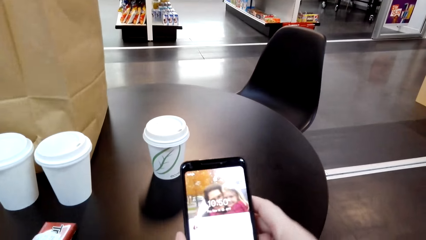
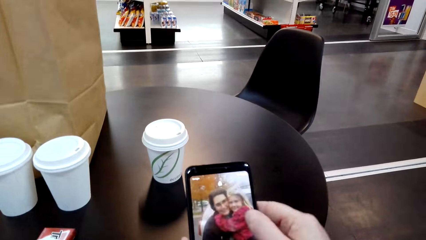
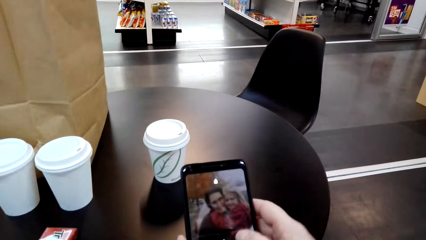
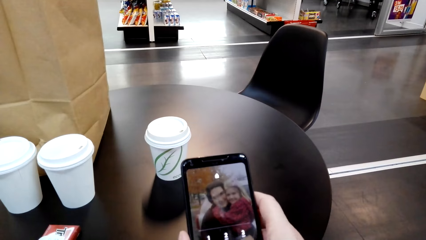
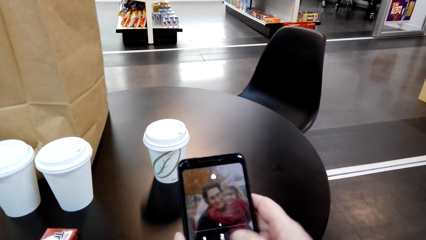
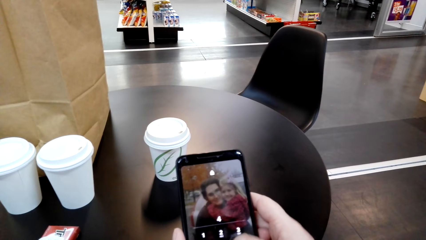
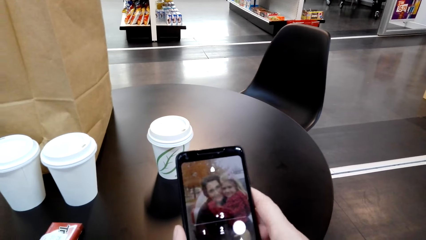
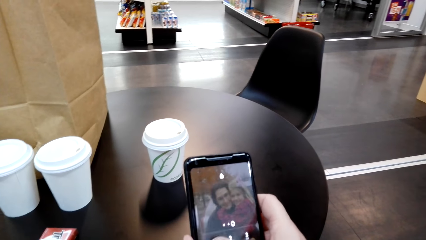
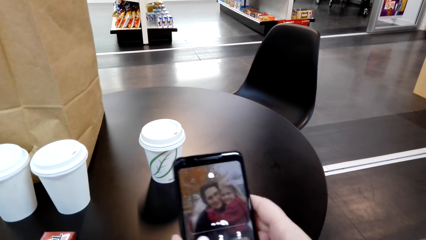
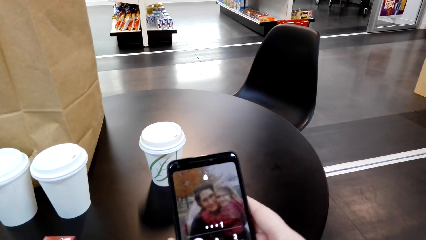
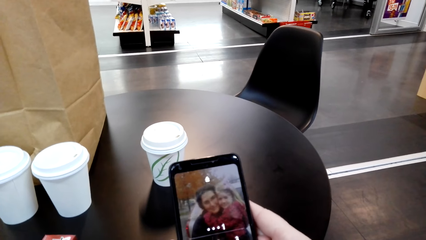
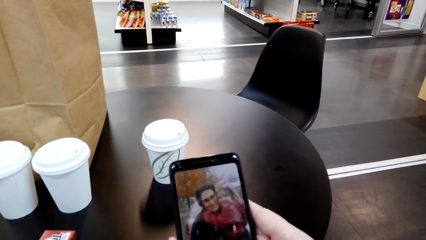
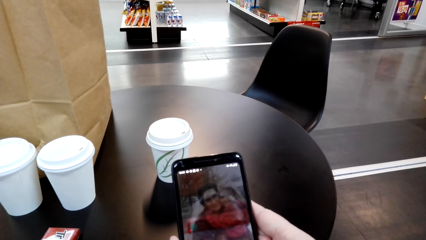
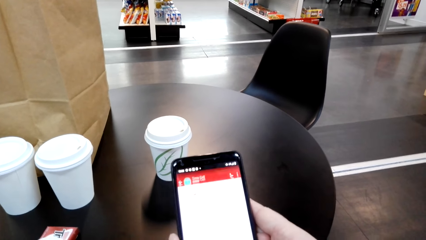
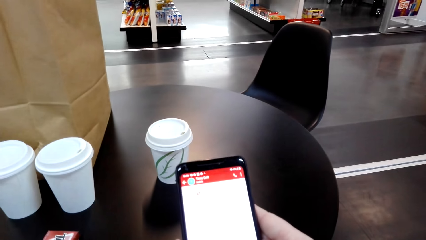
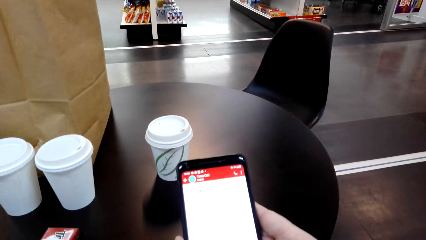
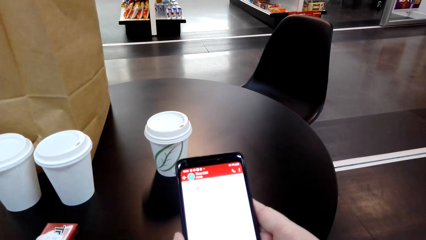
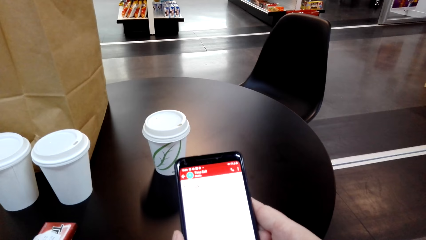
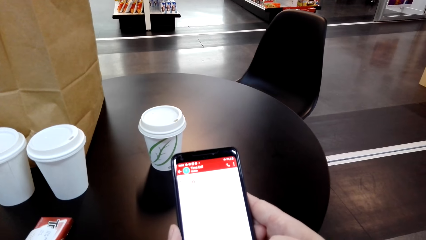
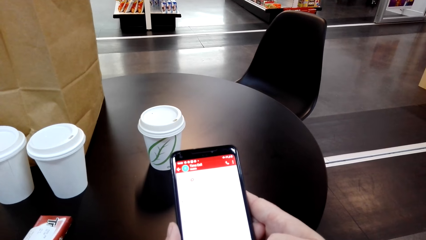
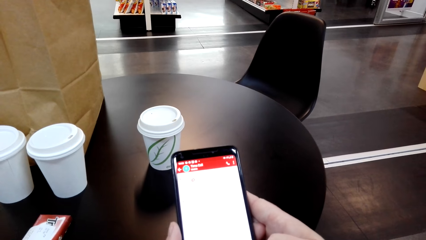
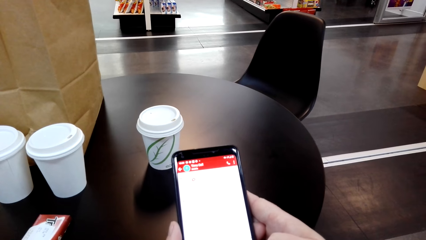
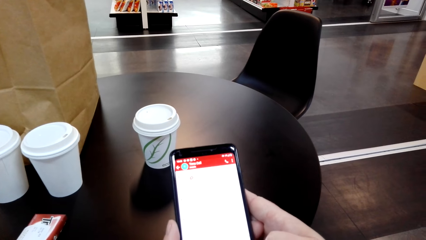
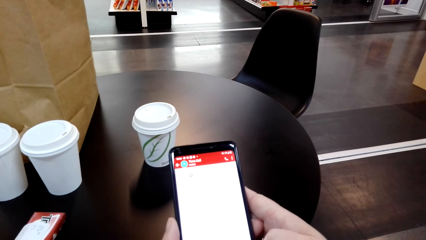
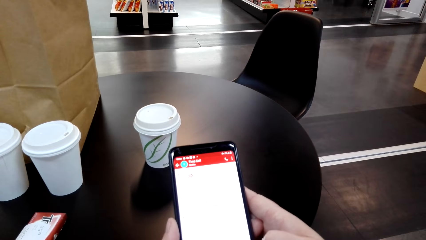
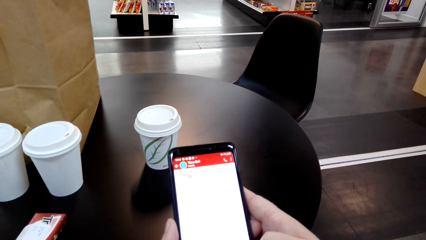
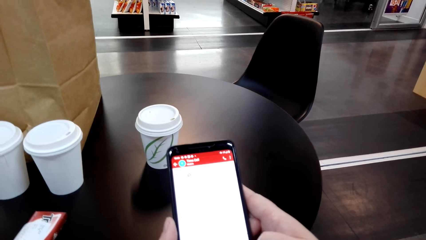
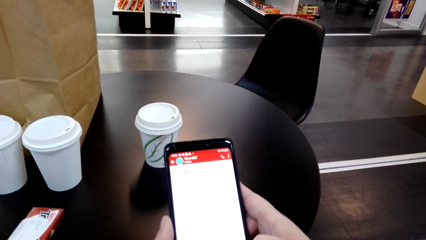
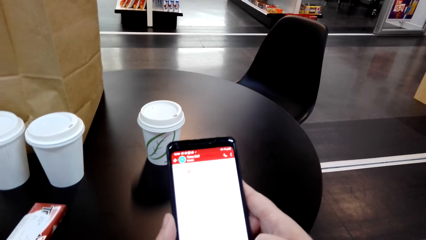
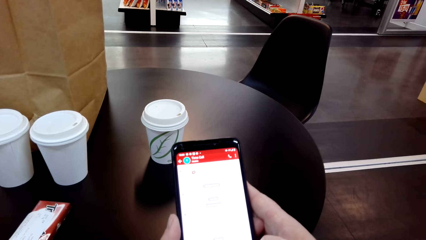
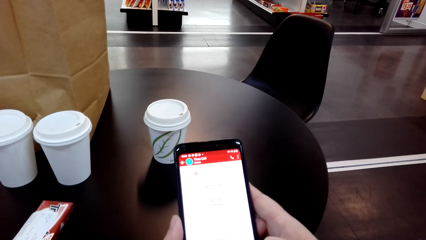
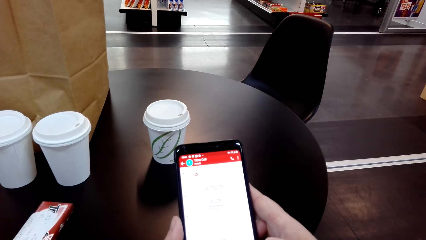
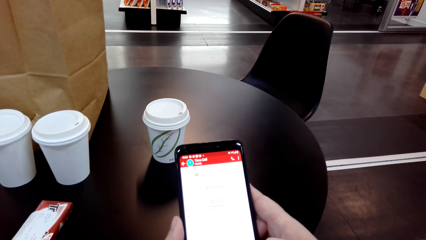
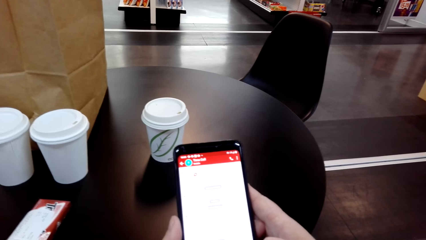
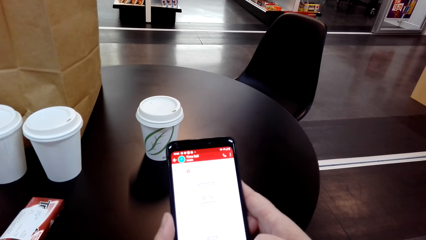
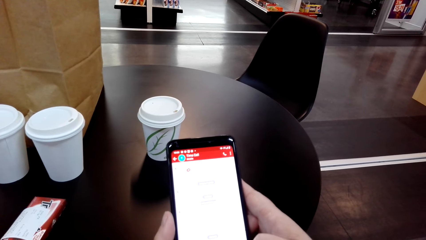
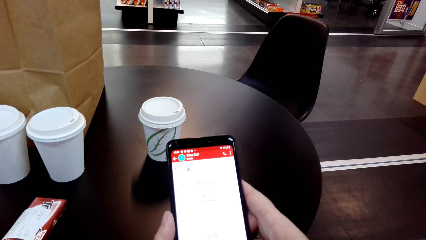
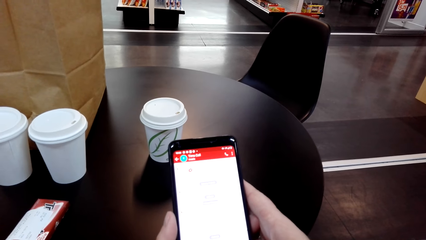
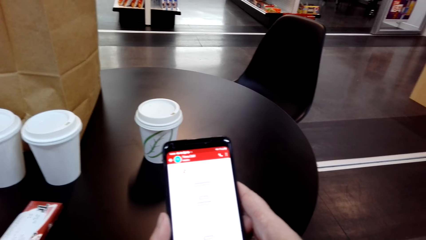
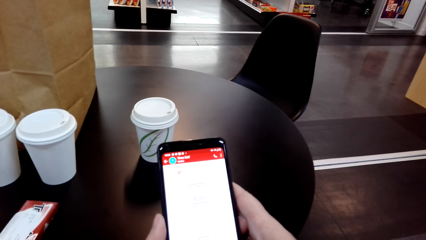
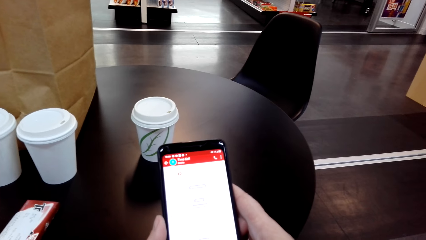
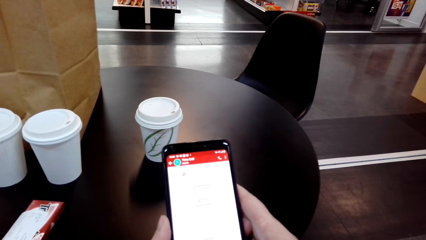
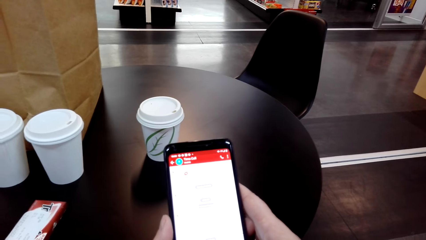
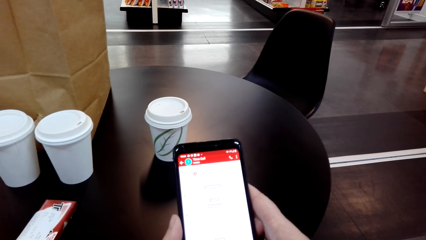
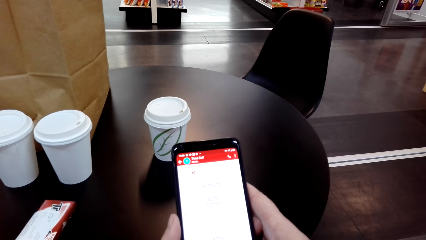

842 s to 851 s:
The camera wearer puts a pin on the phone. She swipes the phone. She dials buttons on the phone's screen. She operates the phone. She uses her phone.

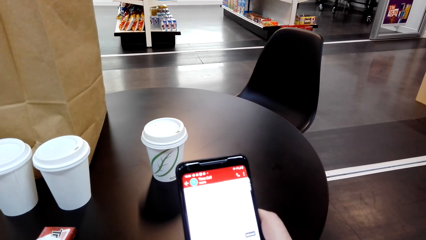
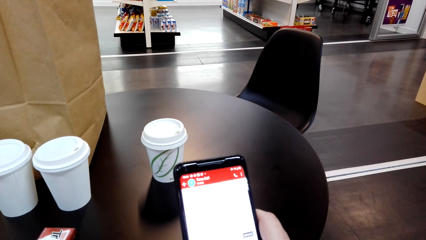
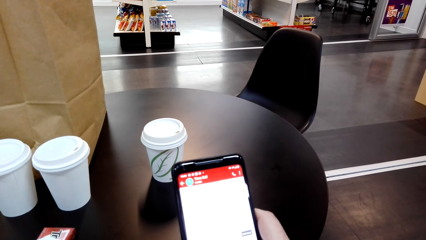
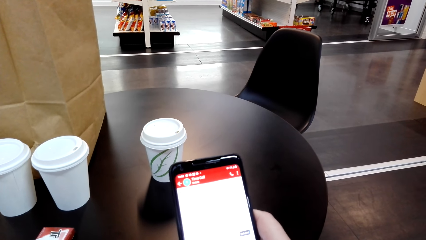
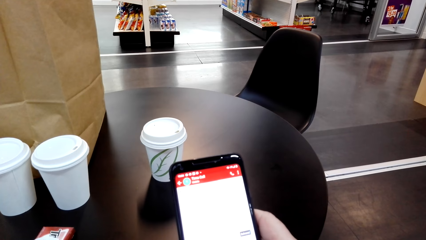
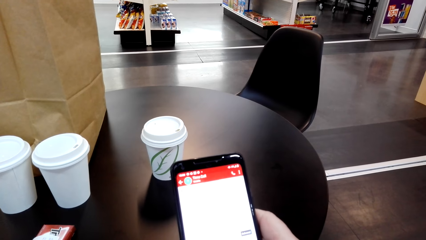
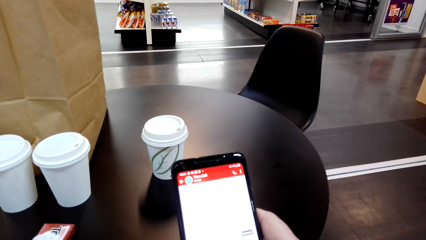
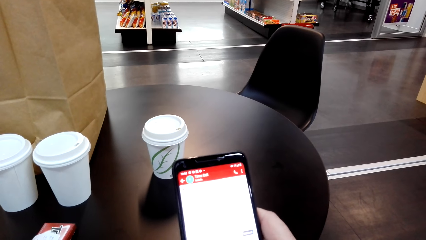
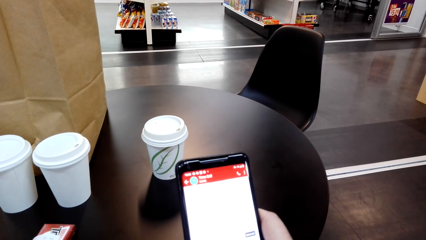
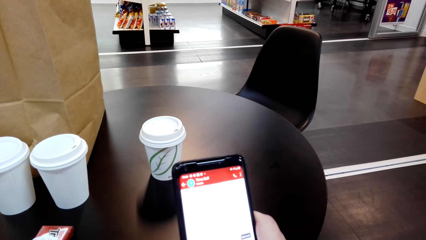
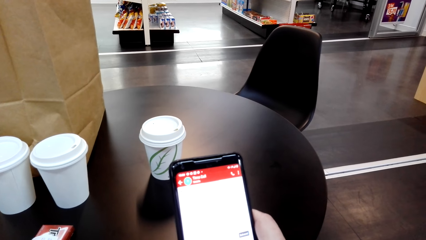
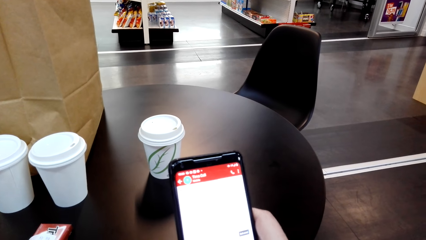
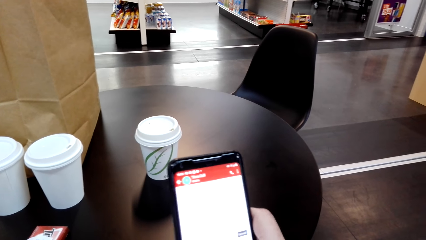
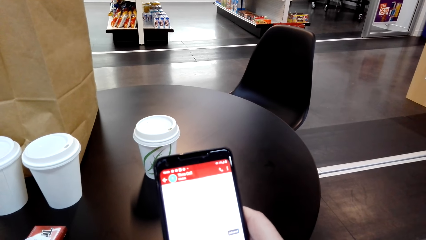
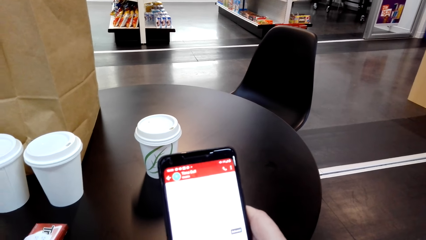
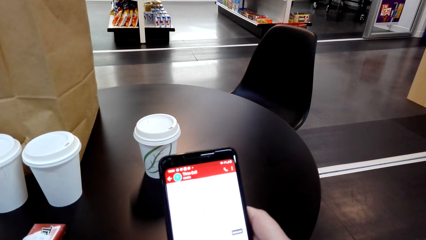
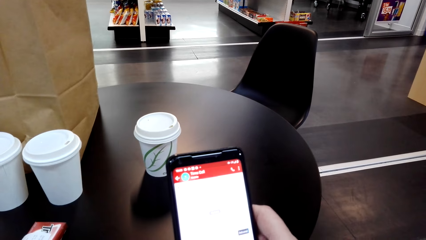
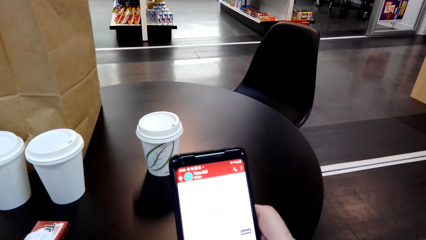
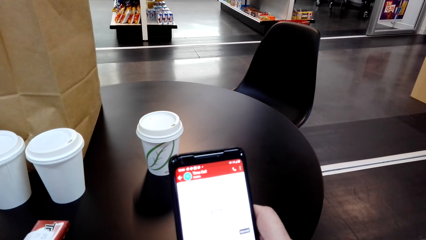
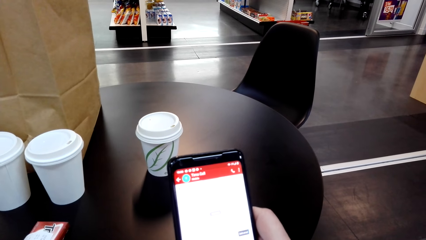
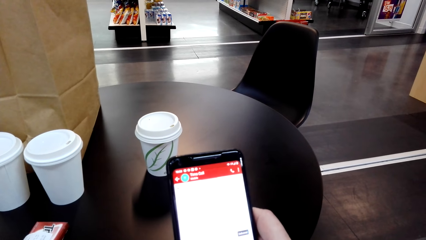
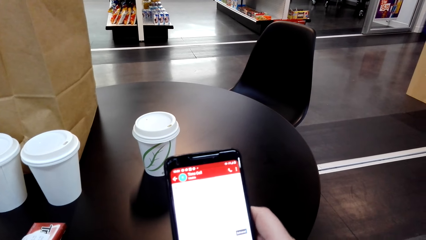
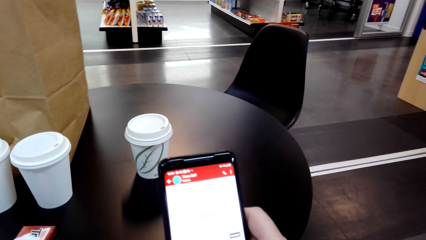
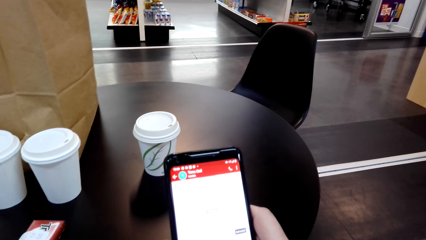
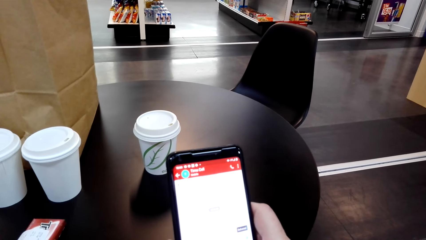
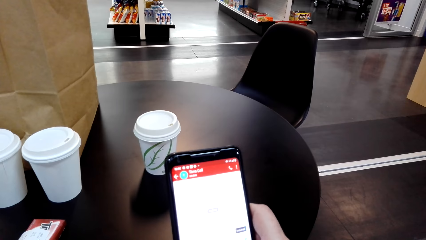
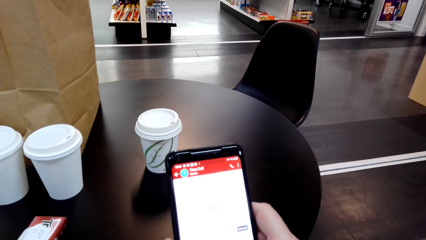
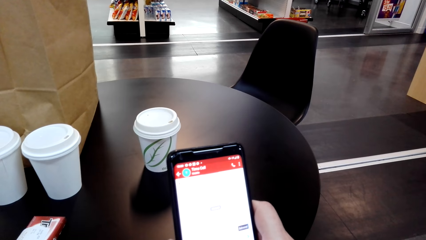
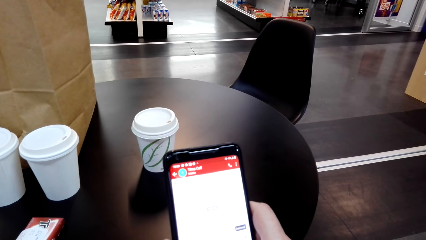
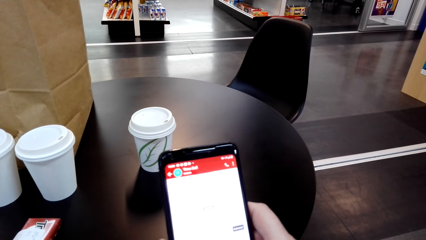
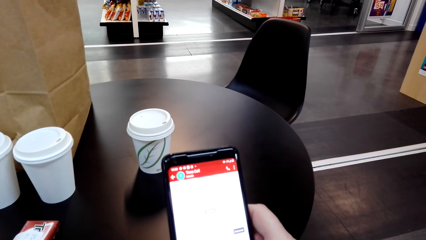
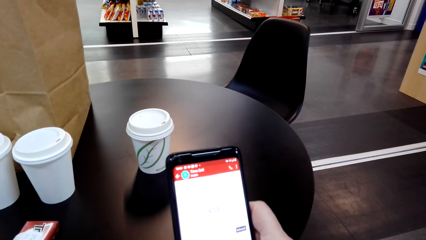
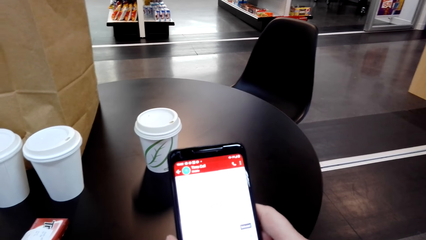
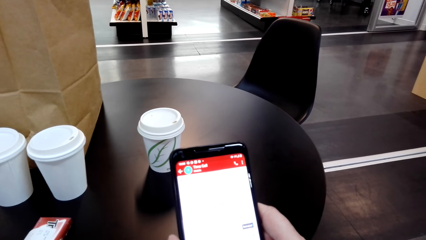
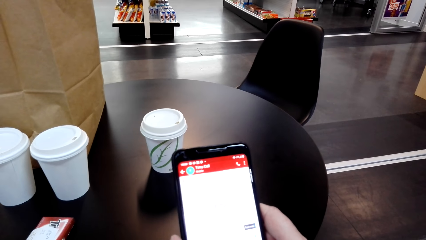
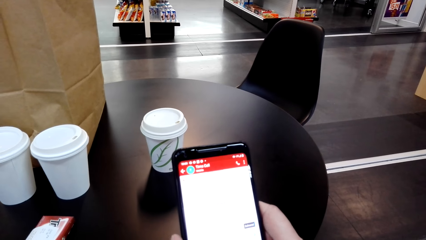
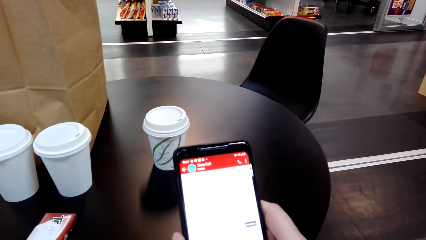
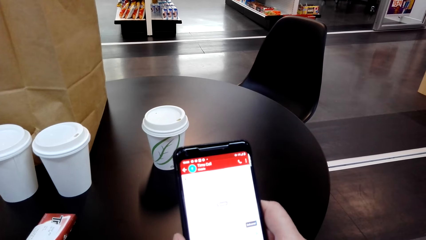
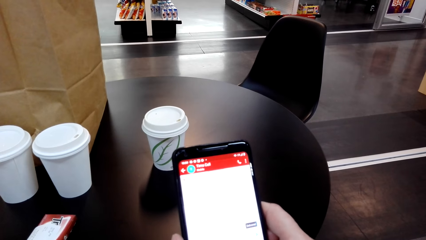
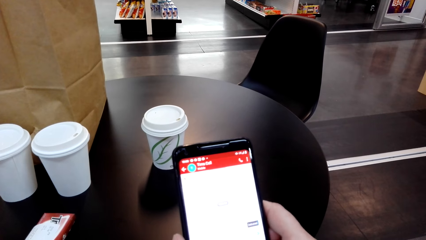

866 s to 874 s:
The camera wearer dials buttons on the phone's screen.
